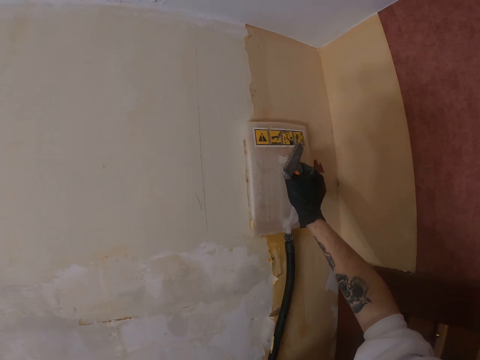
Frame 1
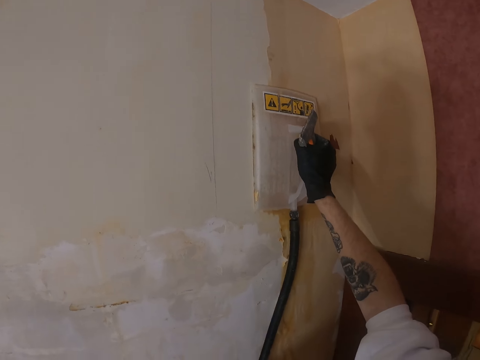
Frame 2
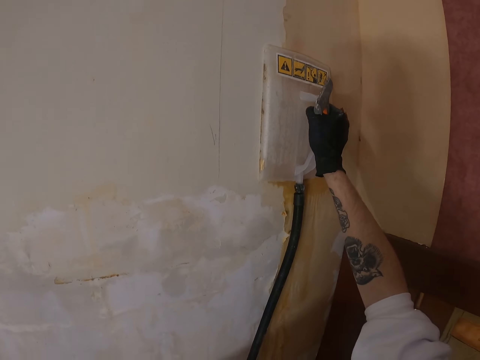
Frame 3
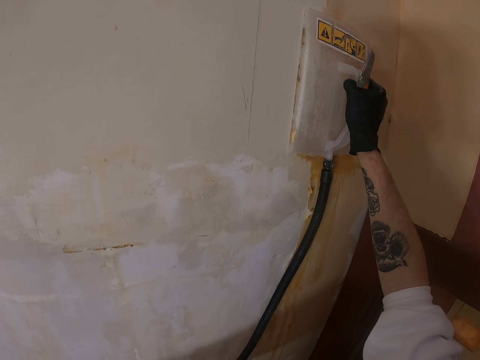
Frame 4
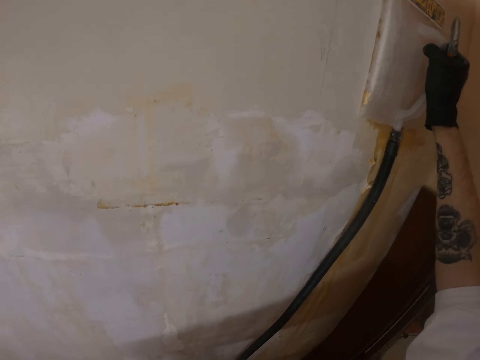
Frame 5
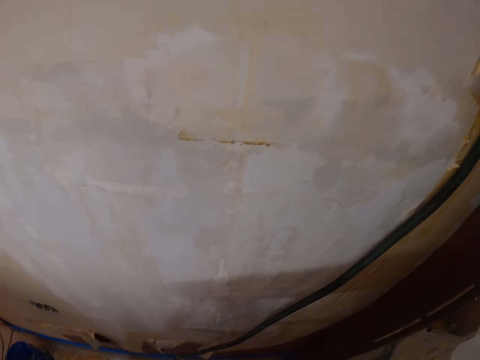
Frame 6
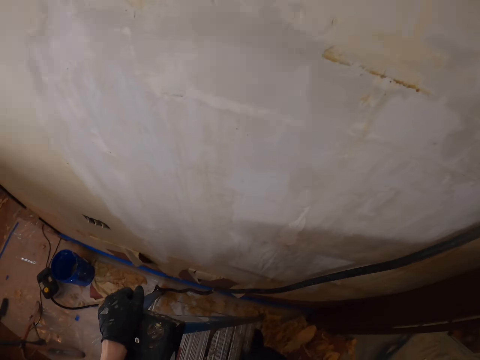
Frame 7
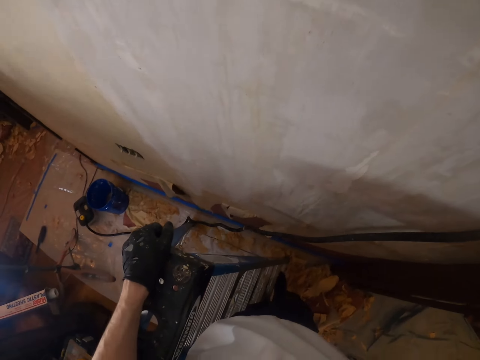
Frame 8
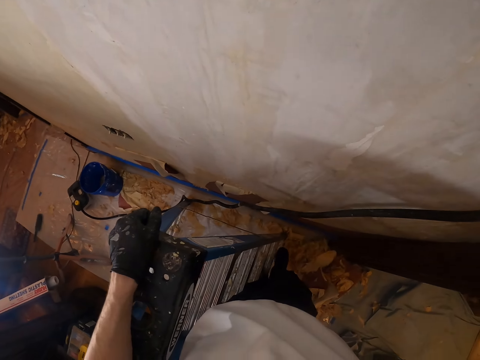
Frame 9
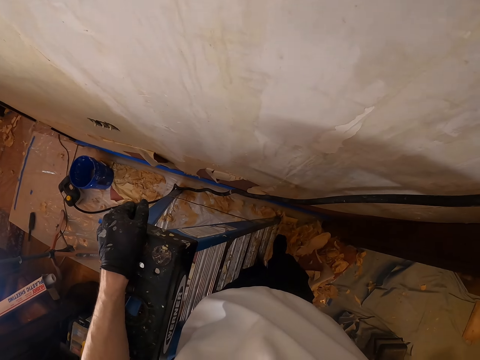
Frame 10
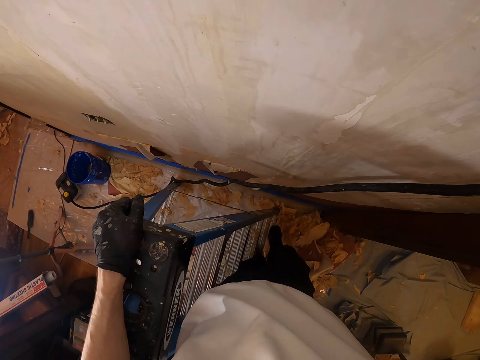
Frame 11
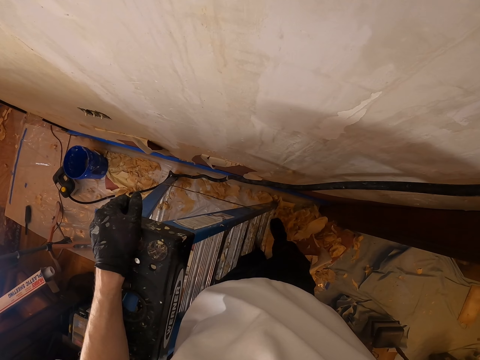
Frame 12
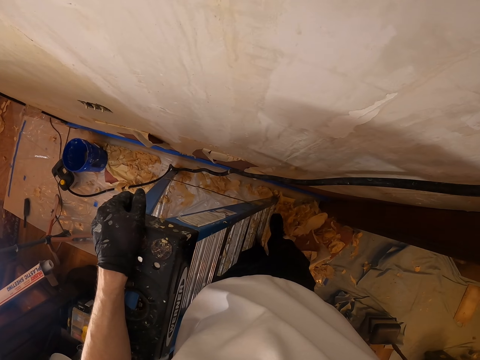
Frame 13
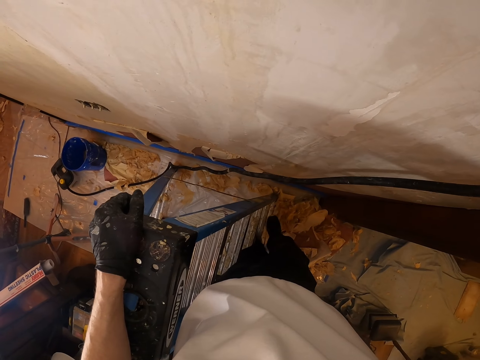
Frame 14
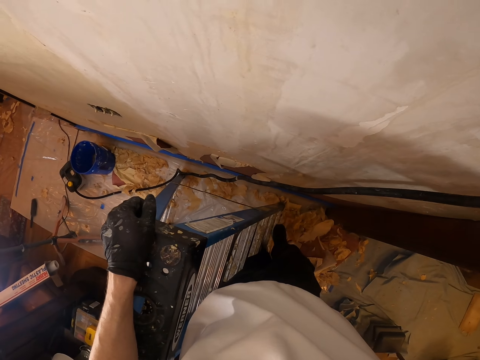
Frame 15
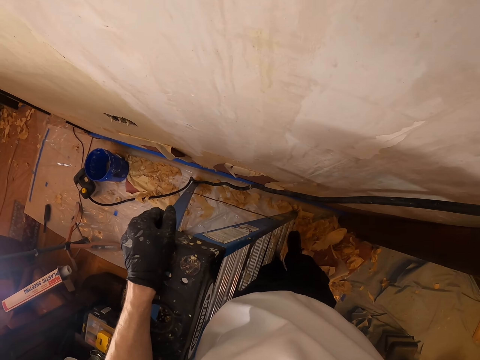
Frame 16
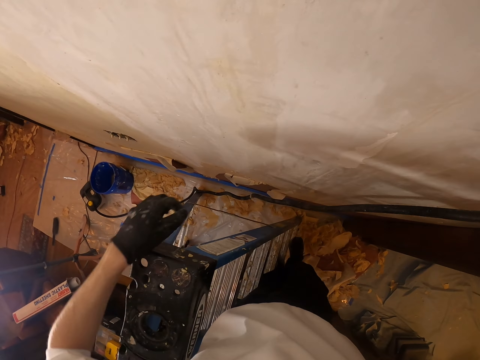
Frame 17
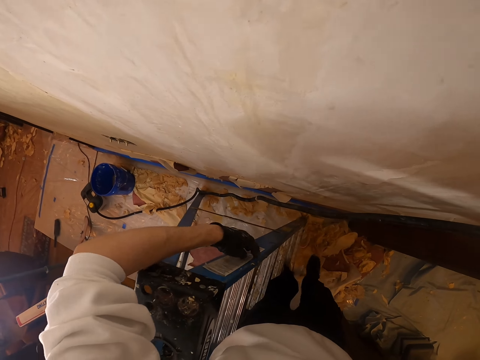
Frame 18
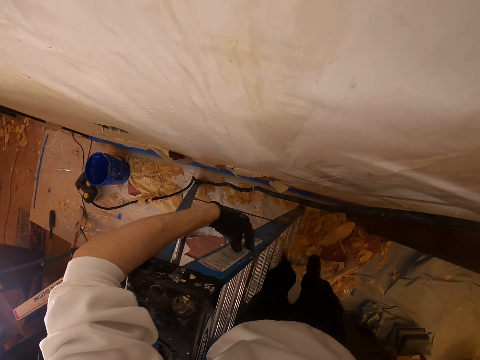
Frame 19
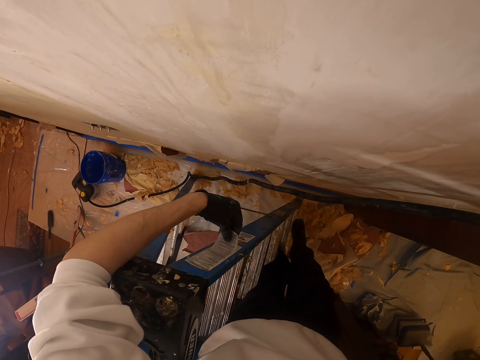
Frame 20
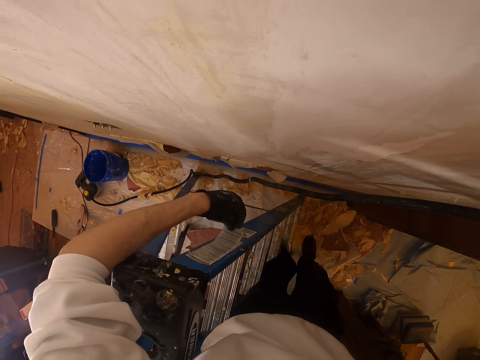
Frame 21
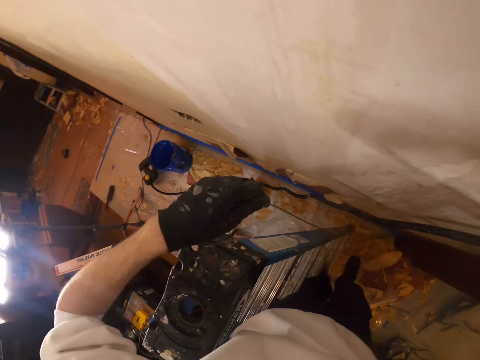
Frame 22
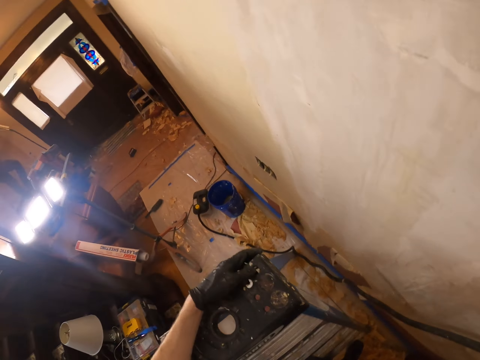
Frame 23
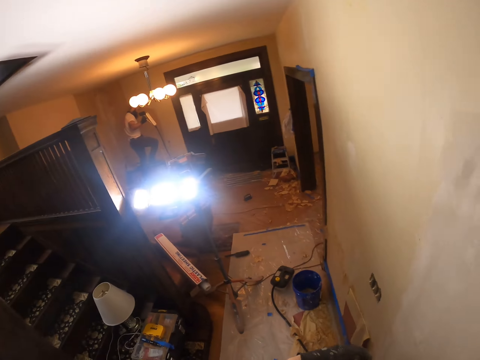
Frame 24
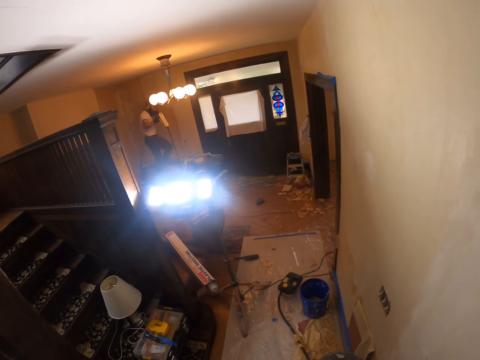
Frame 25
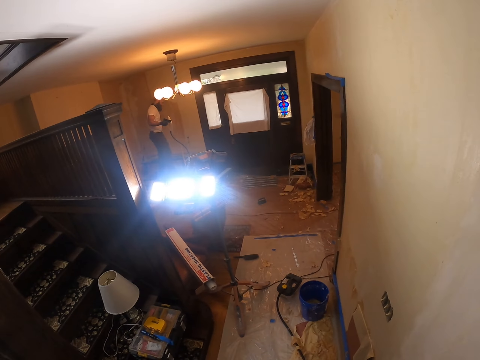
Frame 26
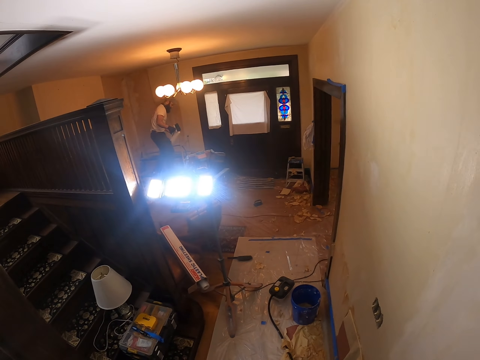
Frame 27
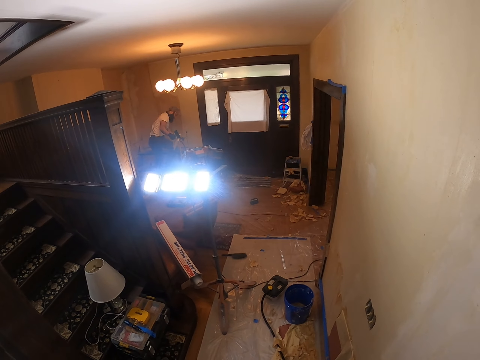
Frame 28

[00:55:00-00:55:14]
The camera wearer moves the wallpaper. They steam the wallpaper with a steamer. They look around. They look down. They tap the ladder with the right leg. They hold the ladder. They touch a sticker on the ladder. They hold the paper on the ladder. They look at a man. They look around.

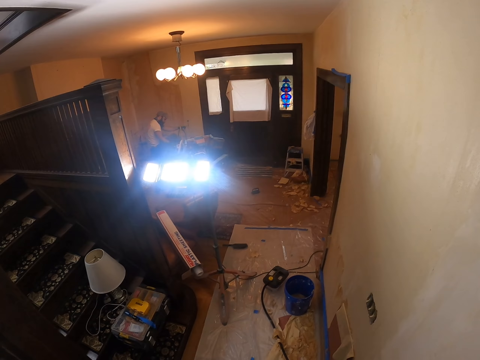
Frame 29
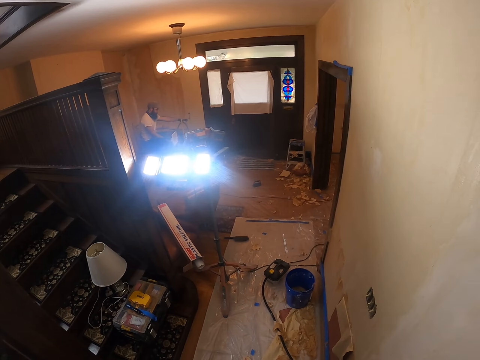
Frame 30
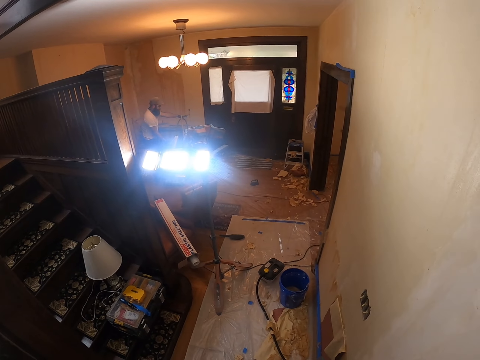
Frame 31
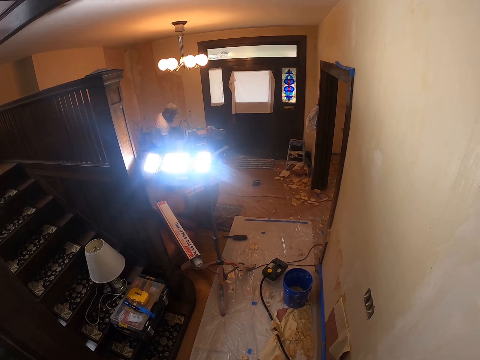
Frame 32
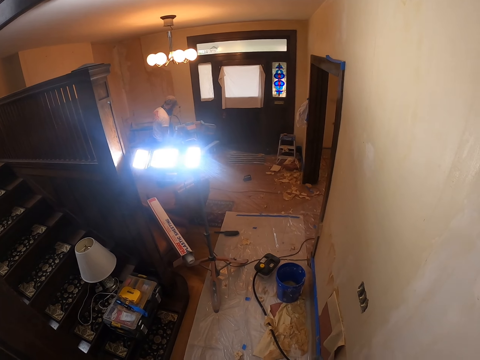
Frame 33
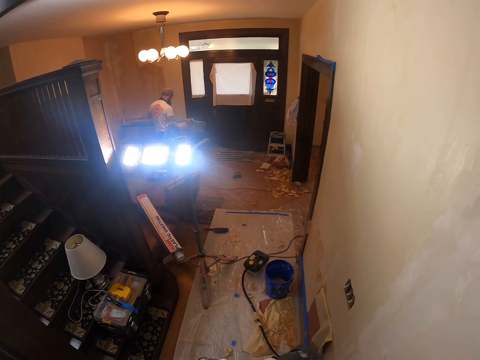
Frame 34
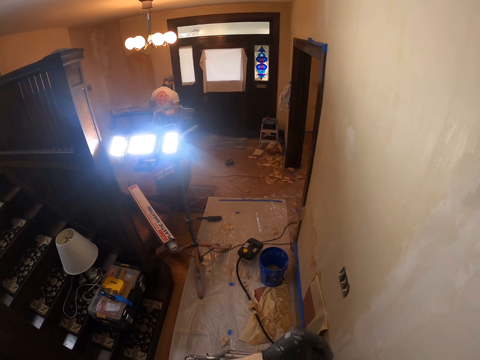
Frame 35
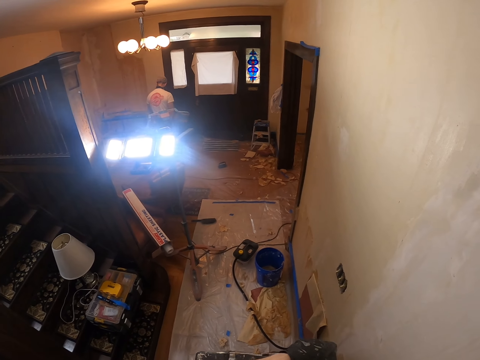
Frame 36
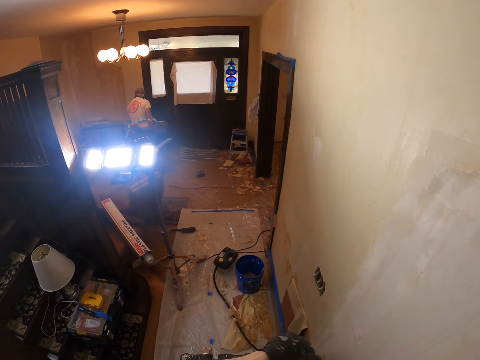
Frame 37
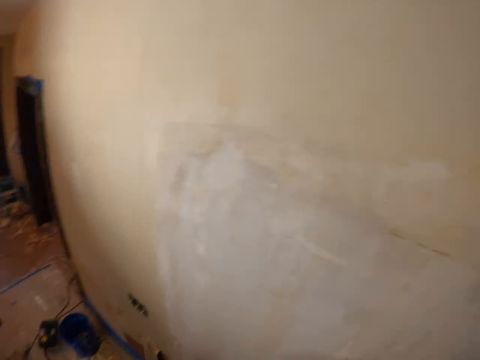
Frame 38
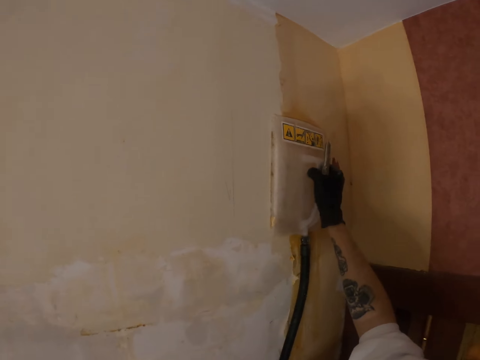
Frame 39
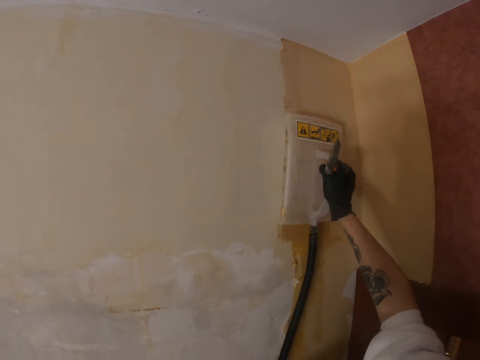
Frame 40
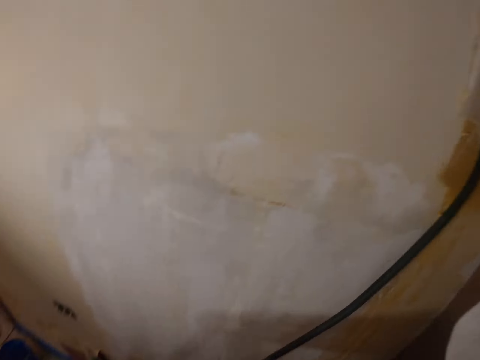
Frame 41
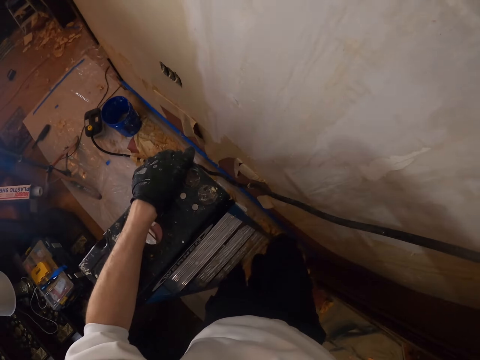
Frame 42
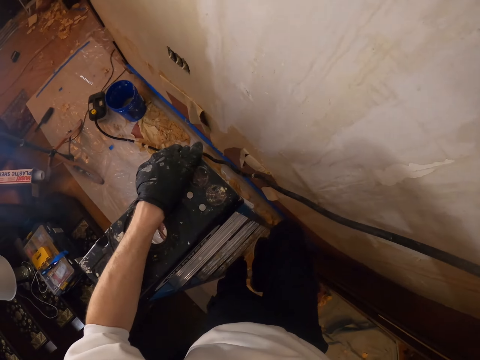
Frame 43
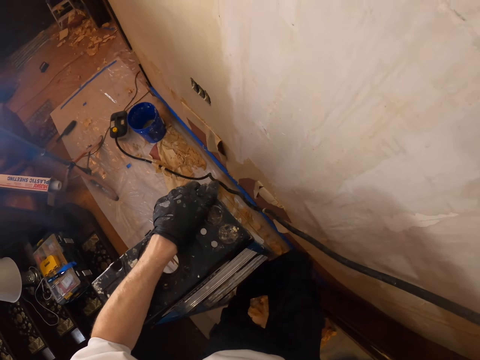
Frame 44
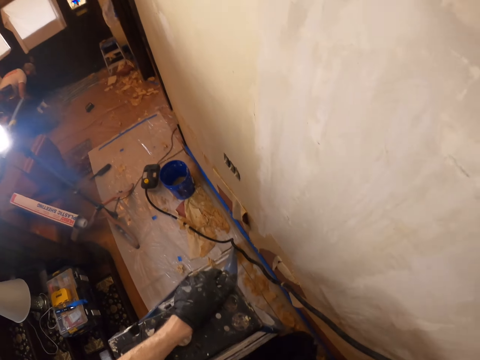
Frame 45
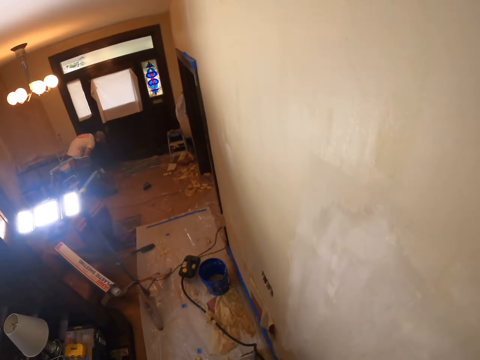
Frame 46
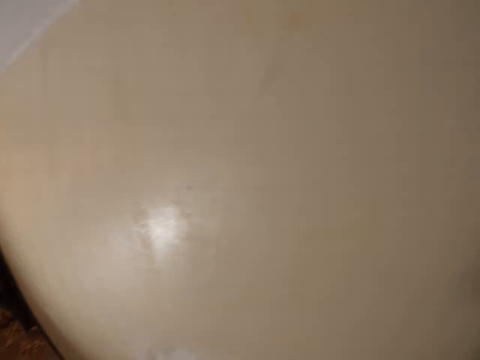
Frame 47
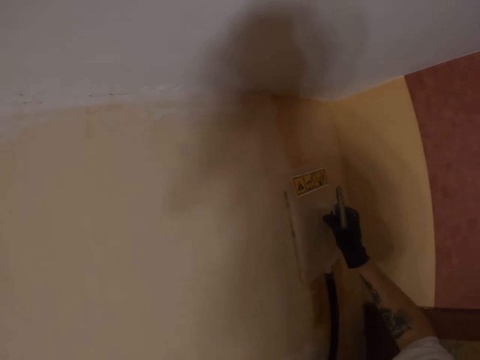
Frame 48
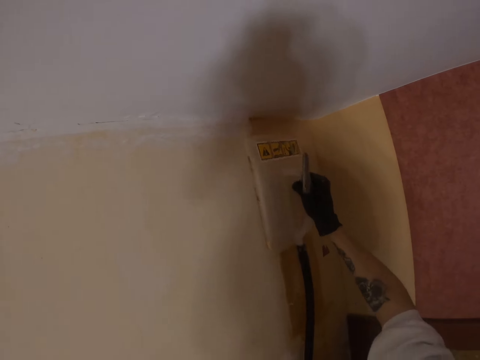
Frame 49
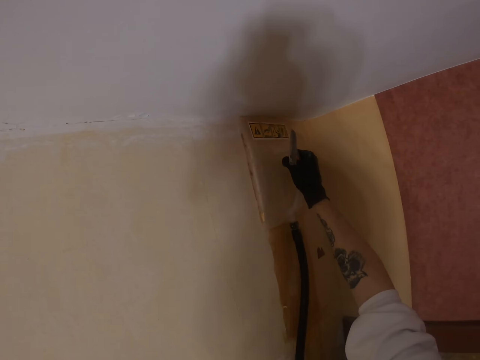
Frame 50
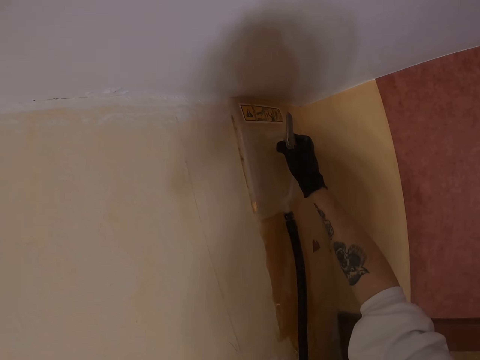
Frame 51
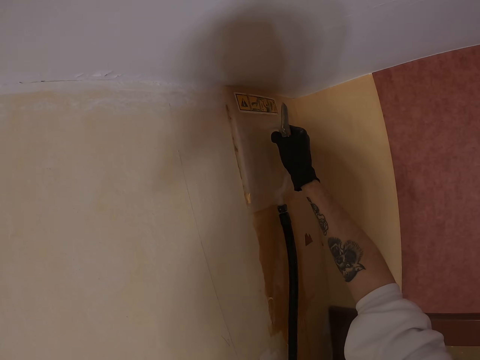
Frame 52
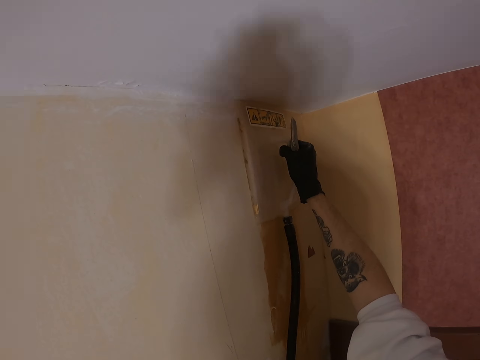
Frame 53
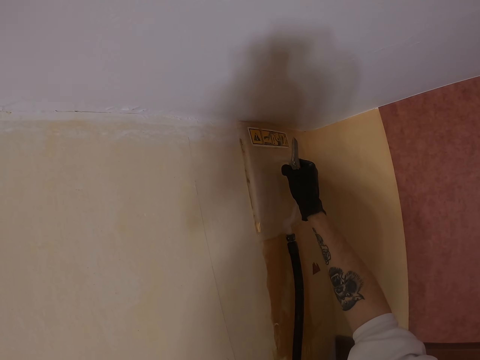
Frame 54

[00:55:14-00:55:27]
The camera wearer does something. They look around. They move the wallpaper steamer on the wallpaper. They steam the wallpaper with the steamer. They climb the ladder. They hold the ladder. They look around. They look at a man. They move the wallpaper steamer on the wallpaper. They place the wallpaper steamer on the wall.
